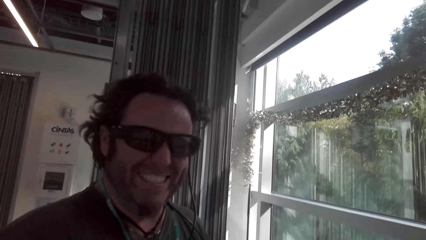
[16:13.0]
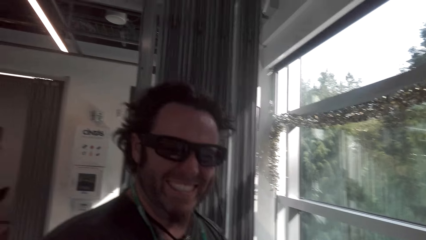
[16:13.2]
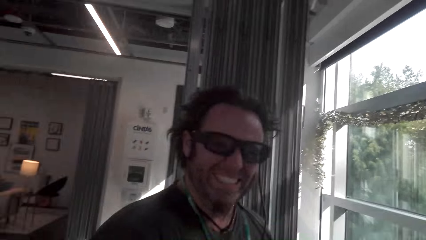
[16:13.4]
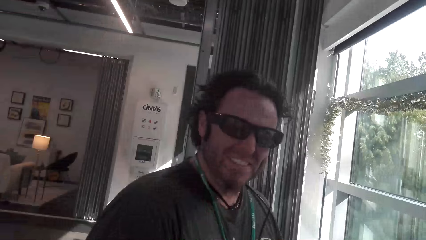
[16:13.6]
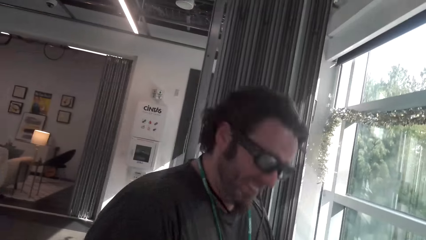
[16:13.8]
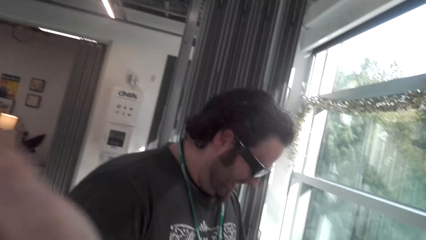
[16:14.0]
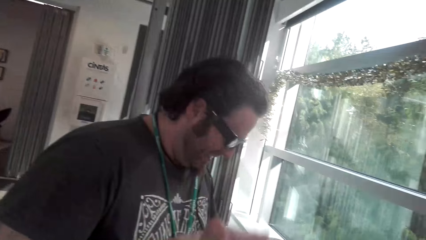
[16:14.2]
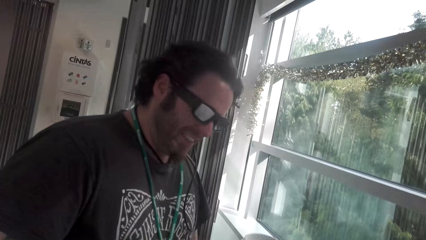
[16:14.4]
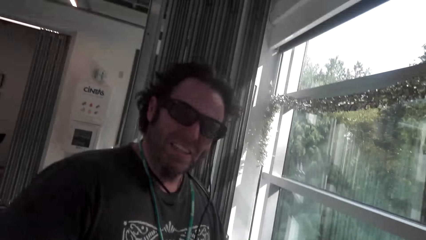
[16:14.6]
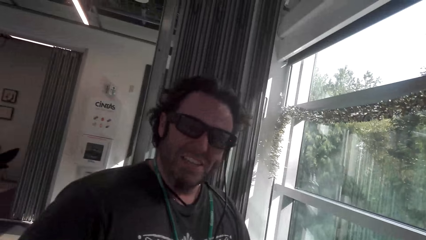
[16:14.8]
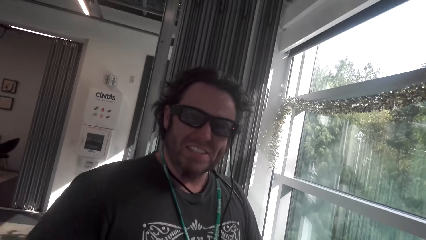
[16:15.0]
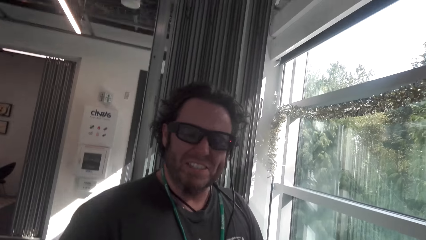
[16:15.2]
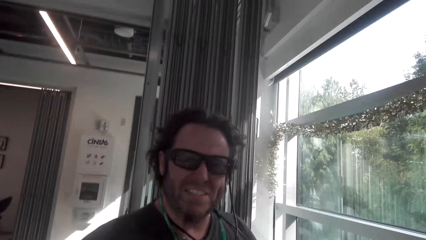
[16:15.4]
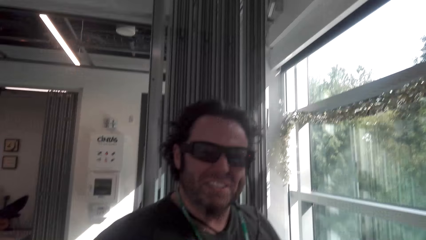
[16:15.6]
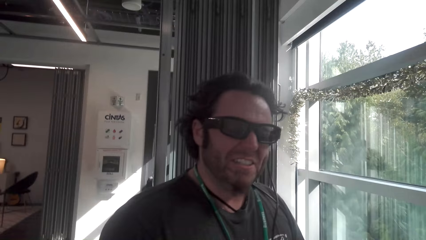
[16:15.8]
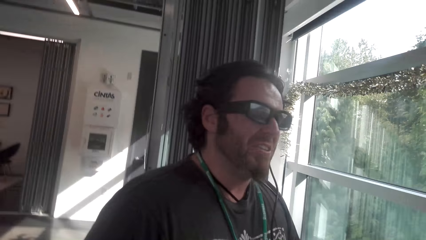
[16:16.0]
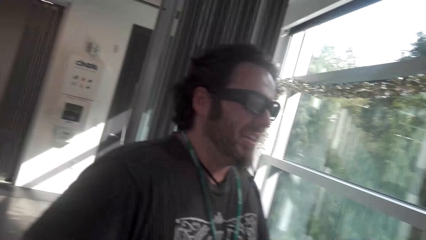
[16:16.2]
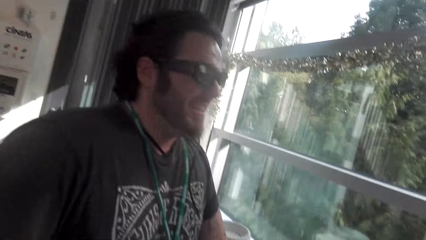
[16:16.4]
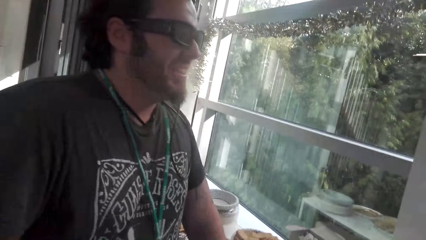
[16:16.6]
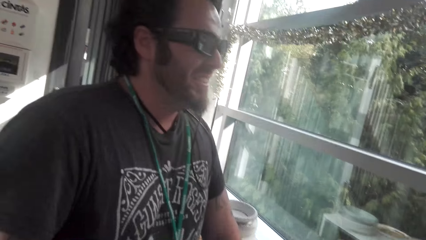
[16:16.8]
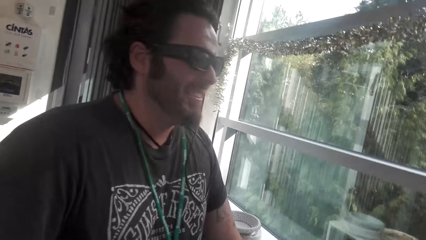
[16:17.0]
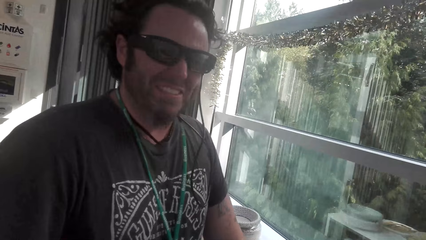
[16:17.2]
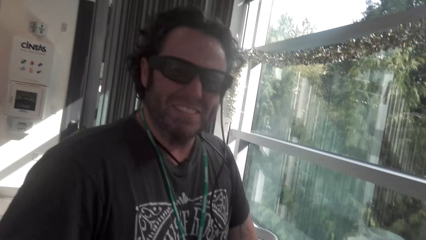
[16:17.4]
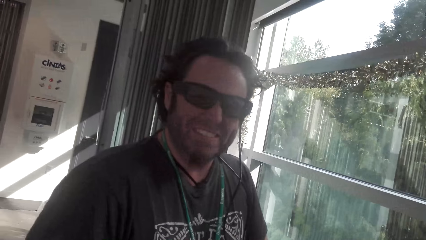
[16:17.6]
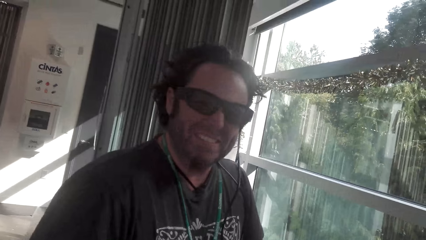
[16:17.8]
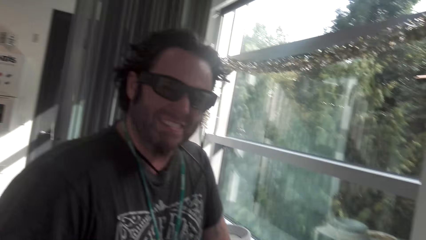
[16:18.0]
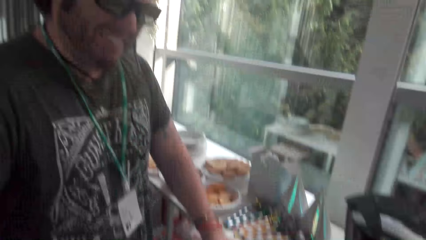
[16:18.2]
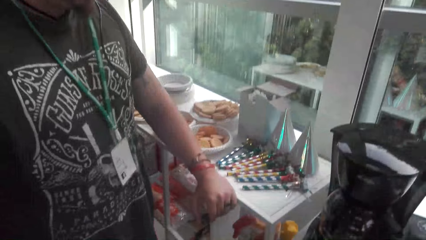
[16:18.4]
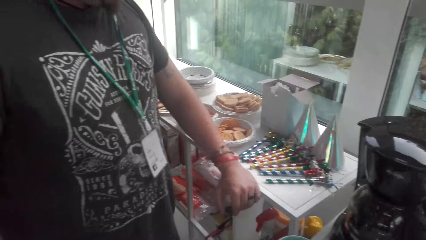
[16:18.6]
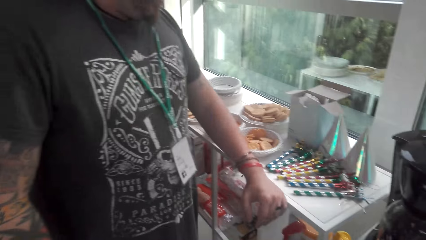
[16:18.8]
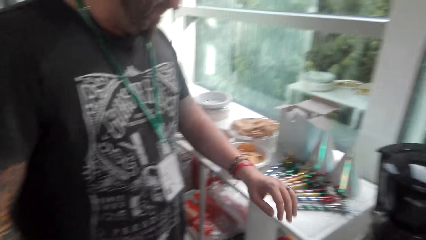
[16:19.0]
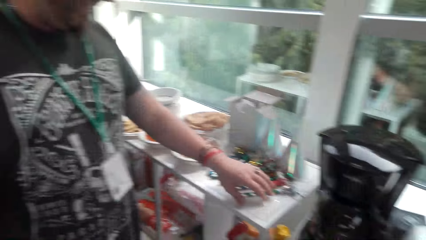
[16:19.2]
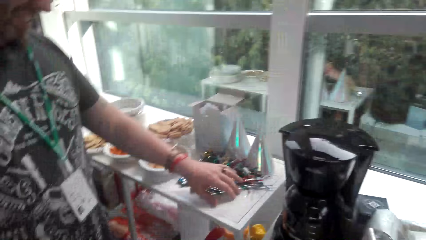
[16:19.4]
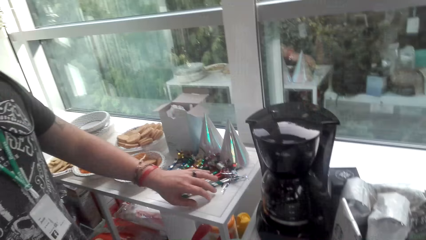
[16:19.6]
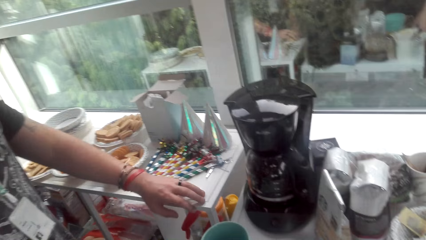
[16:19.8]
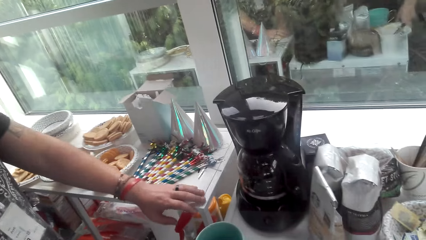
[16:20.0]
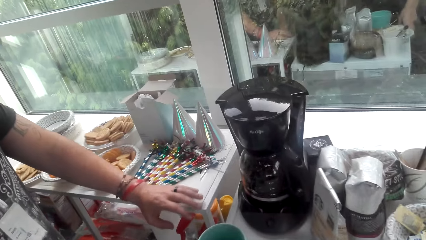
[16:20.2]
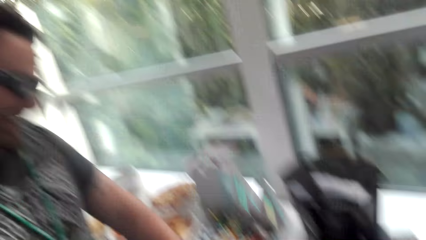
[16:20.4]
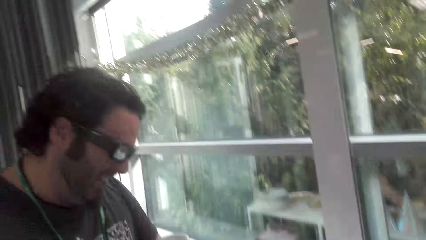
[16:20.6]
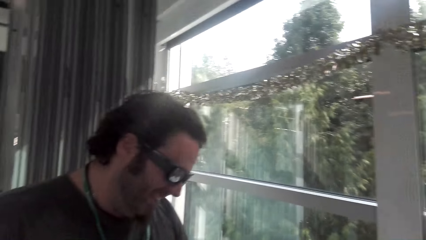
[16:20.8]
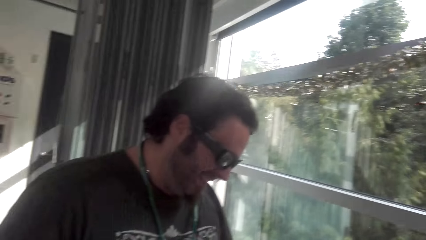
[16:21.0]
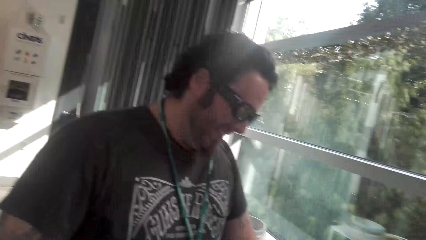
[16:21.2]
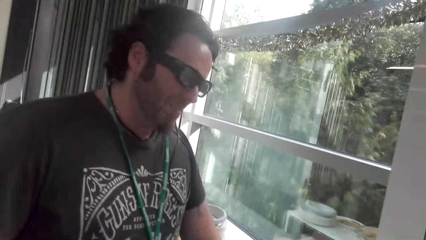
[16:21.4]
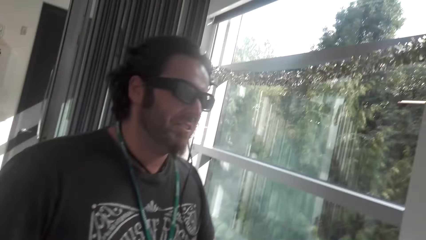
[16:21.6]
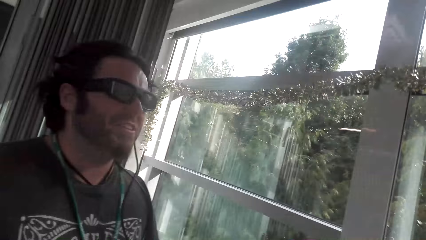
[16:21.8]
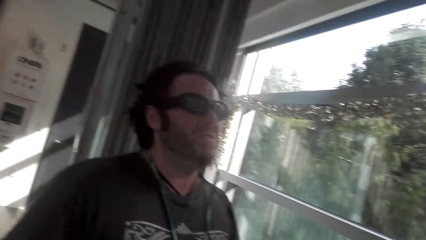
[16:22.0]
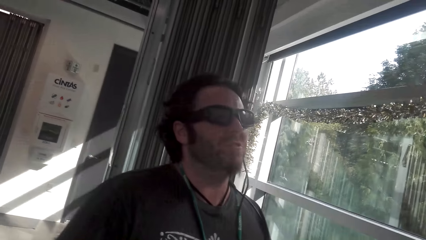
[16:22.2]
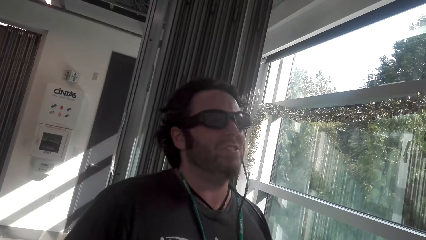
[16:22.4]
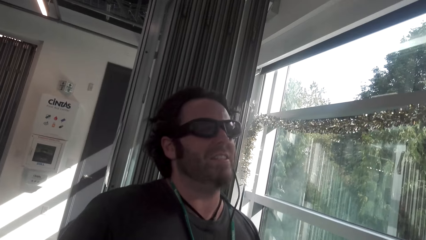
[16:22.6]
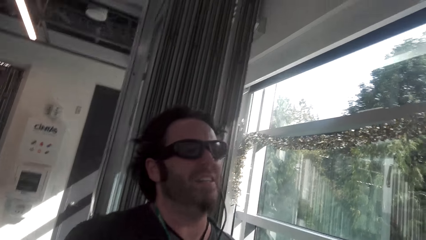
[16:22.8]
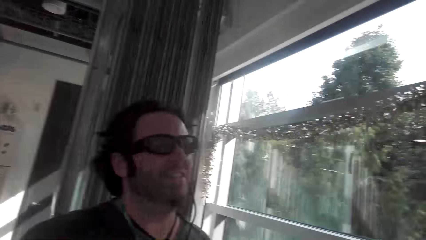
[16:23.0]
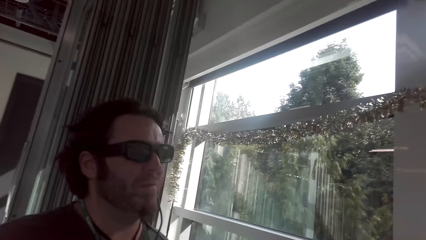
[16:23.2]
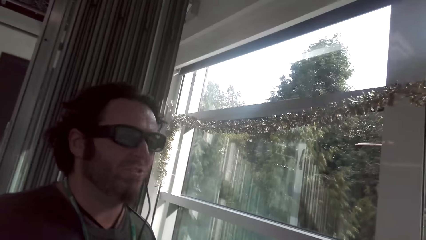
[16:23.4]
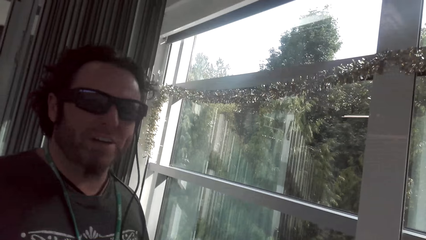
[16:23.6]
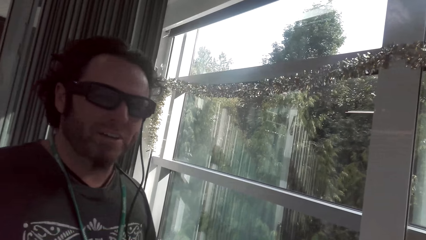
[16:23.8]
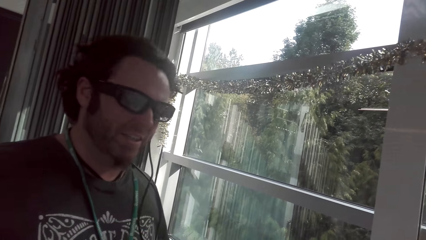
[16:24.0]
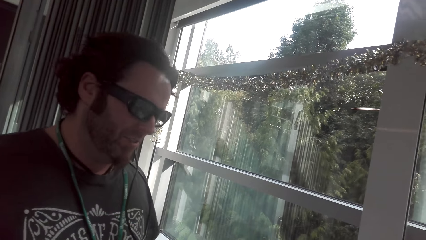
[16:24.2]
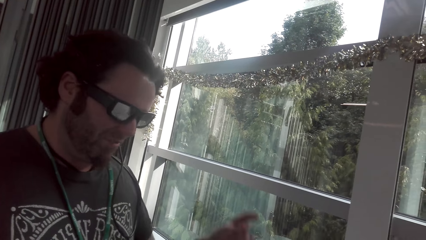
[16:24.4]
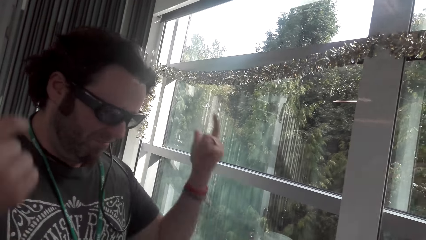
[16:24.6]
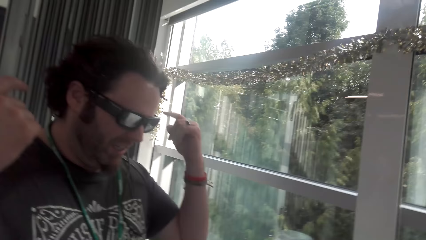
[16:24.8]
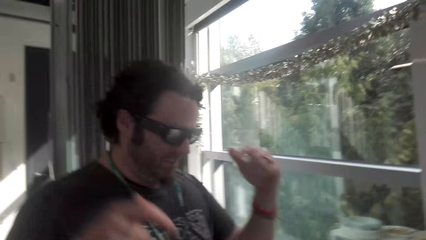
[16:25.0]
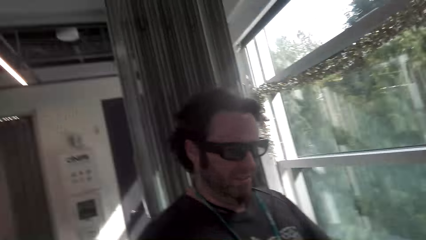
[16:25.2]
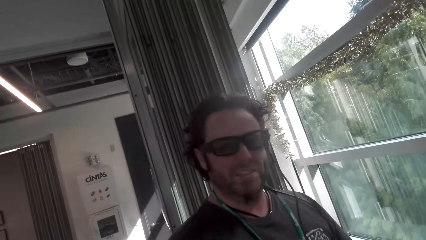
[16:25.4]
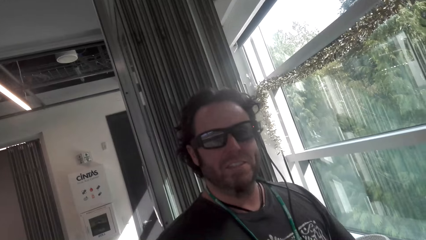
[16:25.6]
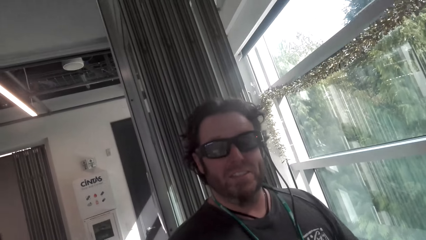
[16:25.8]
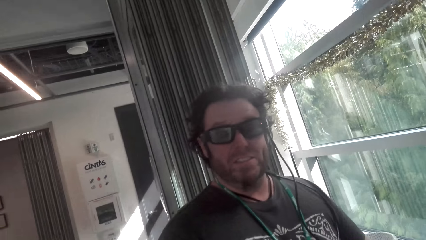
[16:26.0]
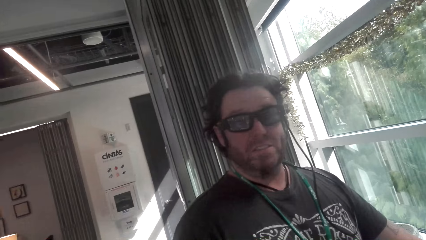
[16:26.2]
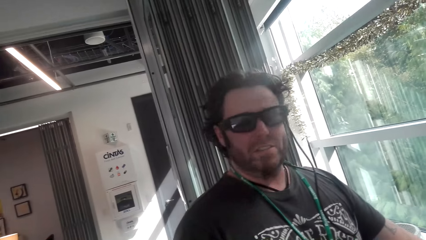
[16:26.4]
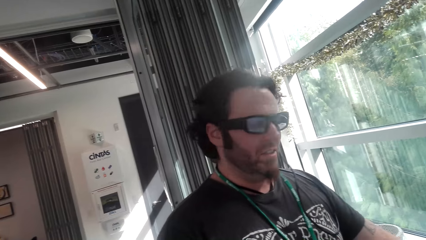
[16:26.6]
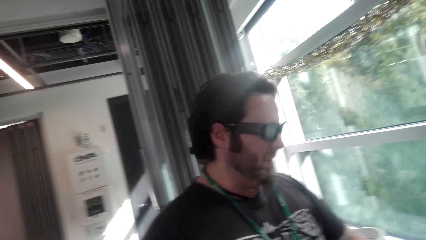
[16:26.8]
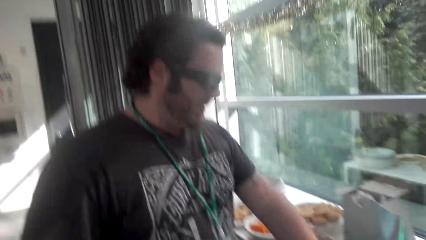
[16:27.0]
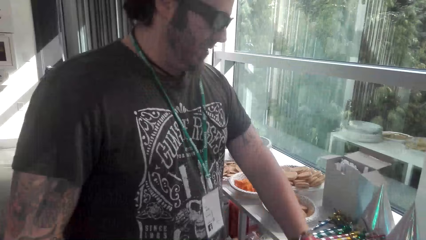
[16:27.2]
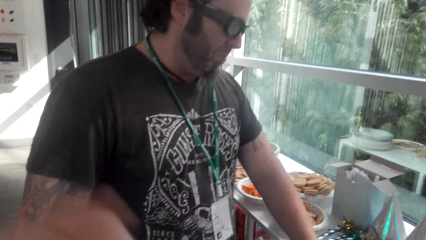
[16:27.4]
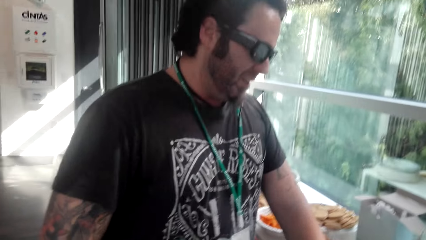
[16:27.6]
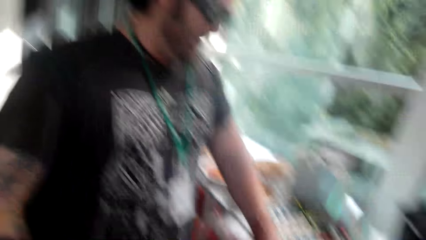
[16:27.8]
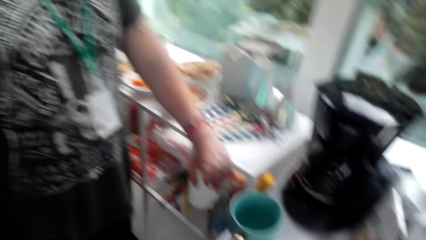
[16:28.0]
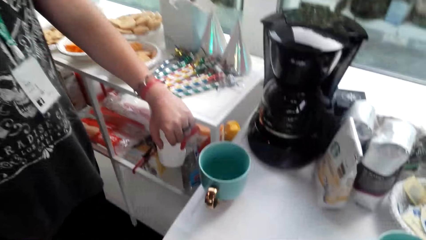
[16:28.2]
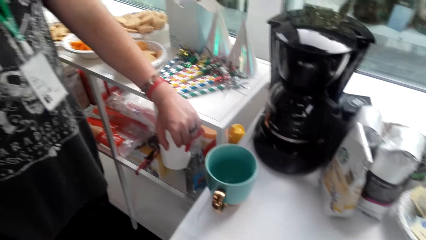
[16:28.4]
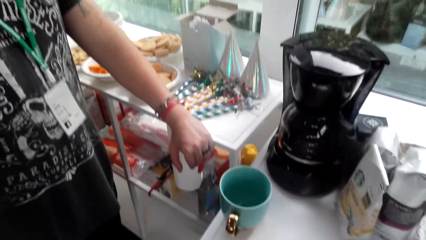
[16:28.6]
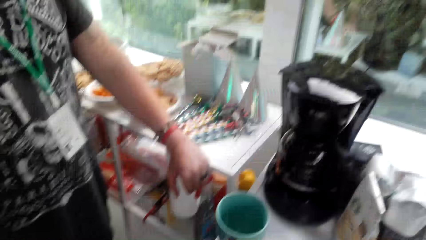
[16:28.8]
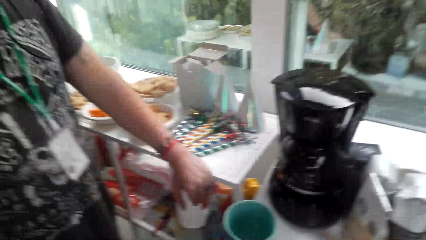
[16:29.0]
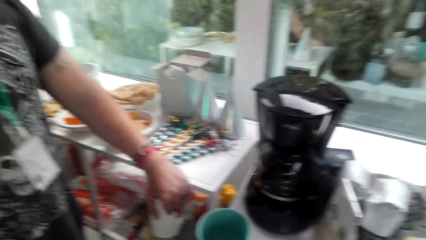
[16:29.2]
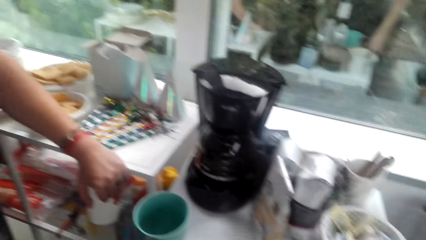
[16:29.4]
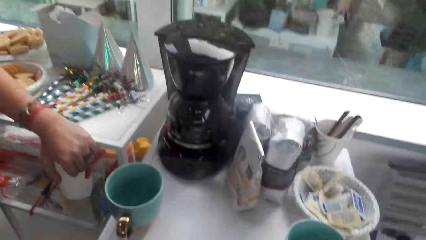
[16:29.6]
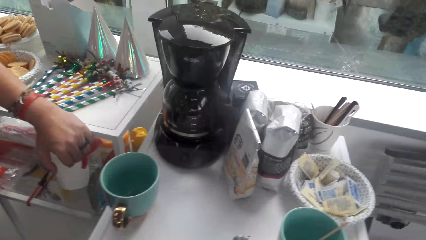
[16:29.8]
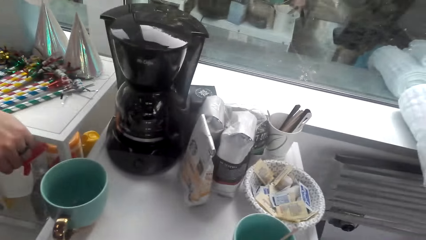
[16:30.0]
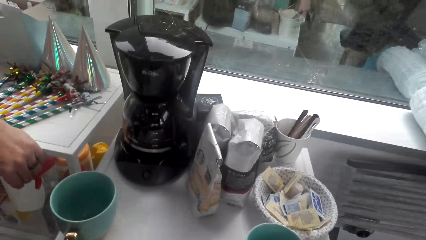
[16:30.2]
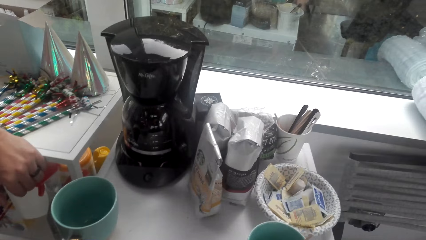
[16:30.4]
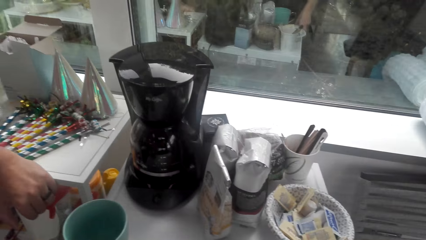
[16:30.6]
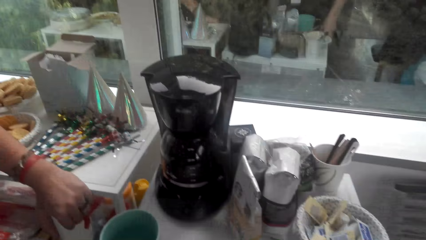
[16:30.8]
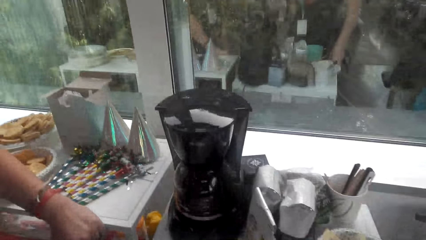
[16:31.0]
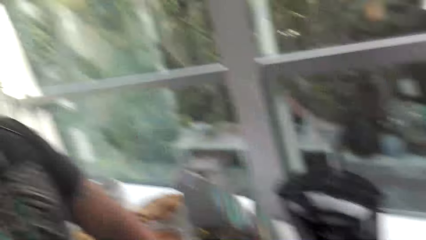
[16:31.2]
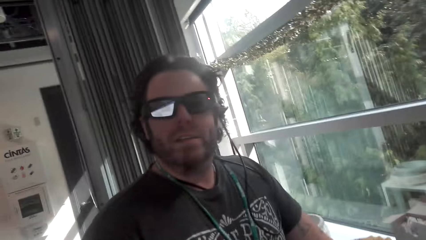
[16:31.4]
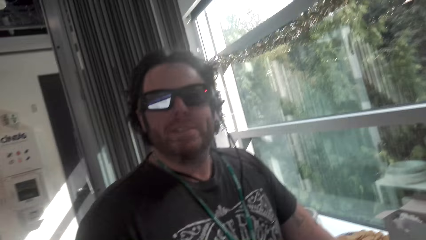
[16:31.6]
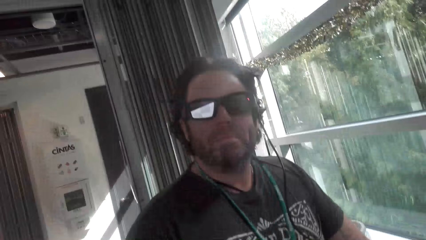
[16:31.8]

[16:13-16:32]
The camera wearer looks at a man. She moves her hand. She converses with the man. The man converses with the camera wearer. The man moves the decorations. The camera wearer converses with the man. The man converses with the camera wearer. The man puts his hand up. The camera wearer converses with the man.
